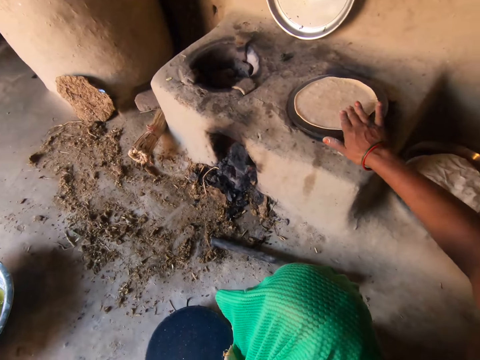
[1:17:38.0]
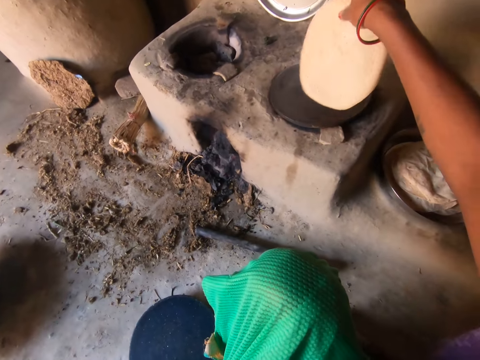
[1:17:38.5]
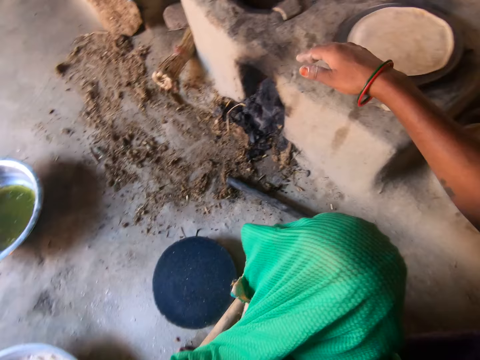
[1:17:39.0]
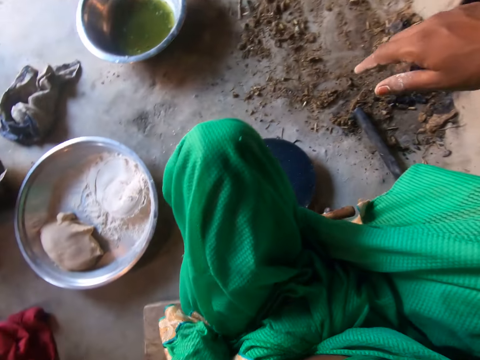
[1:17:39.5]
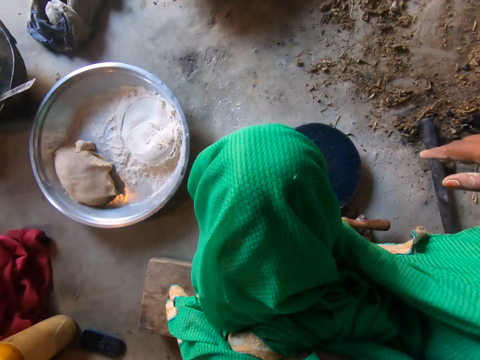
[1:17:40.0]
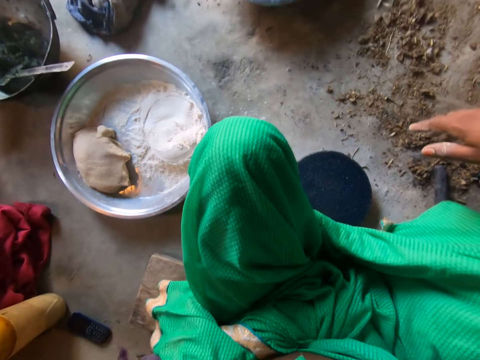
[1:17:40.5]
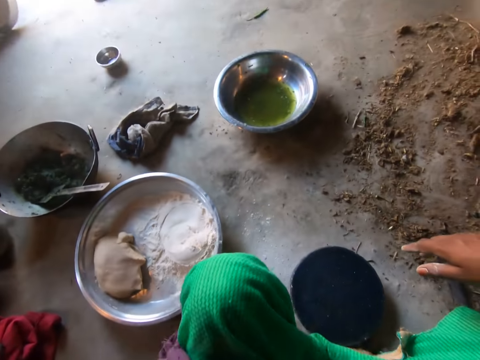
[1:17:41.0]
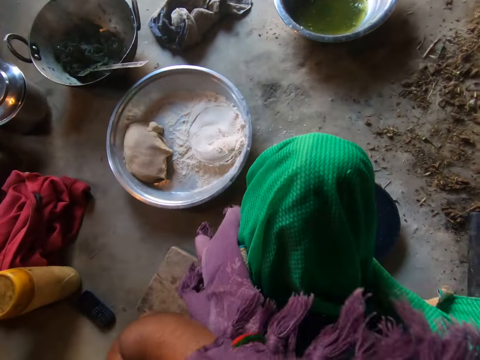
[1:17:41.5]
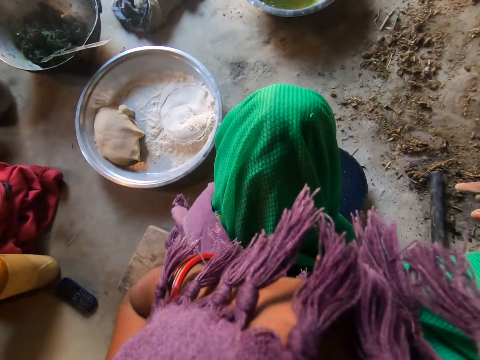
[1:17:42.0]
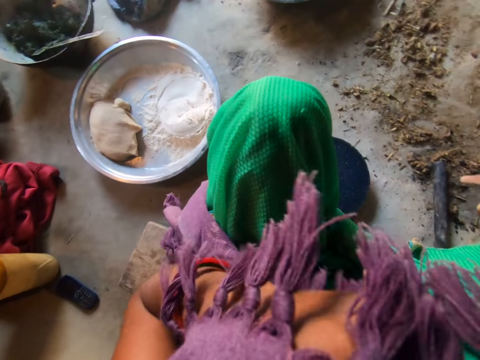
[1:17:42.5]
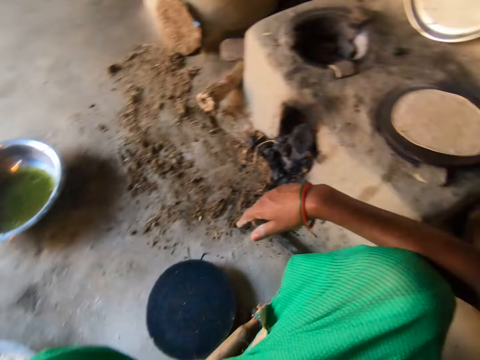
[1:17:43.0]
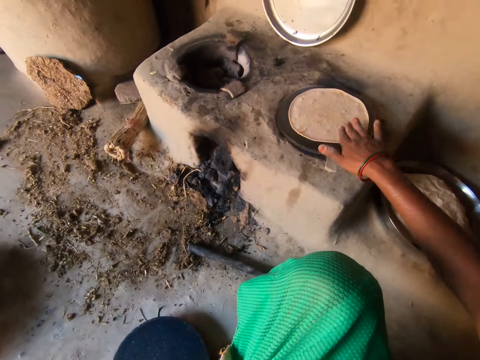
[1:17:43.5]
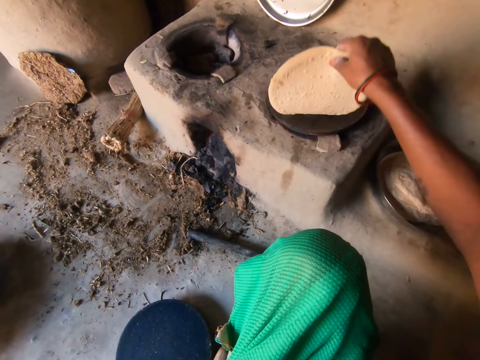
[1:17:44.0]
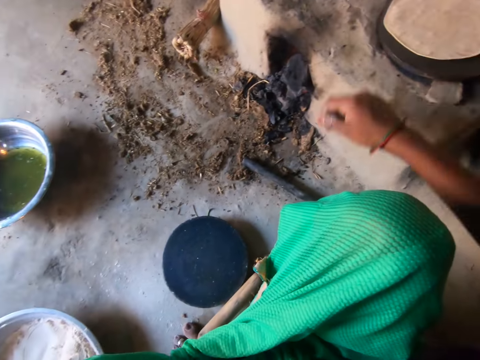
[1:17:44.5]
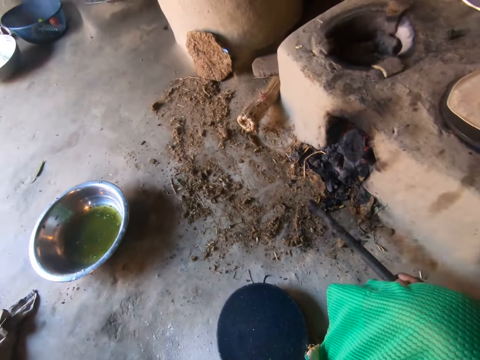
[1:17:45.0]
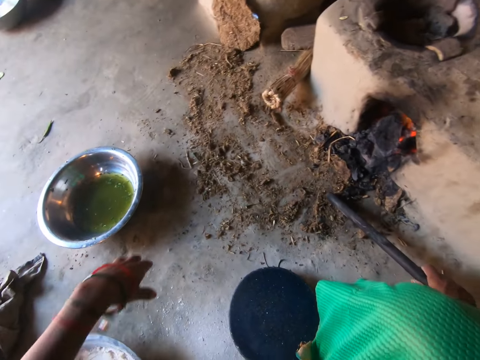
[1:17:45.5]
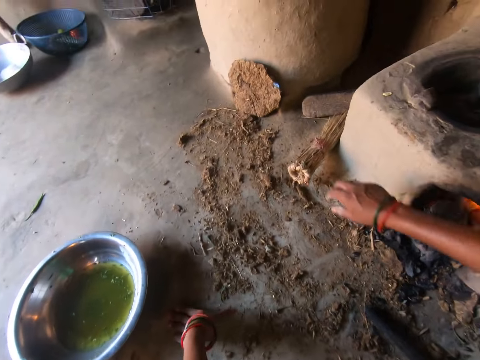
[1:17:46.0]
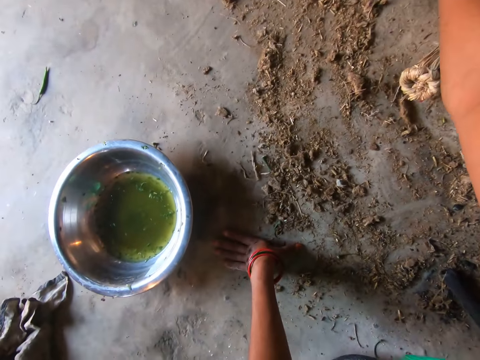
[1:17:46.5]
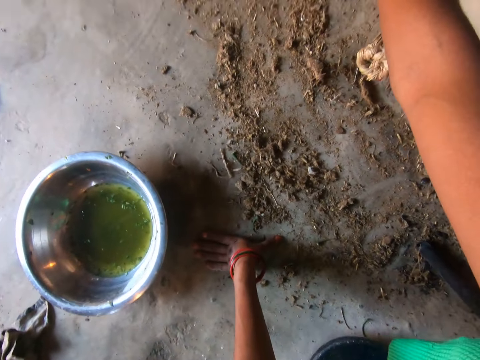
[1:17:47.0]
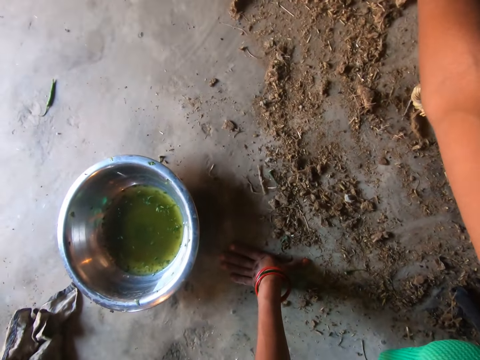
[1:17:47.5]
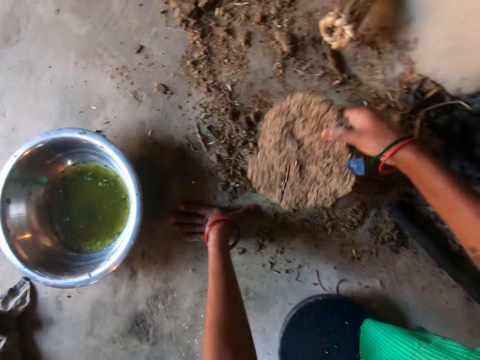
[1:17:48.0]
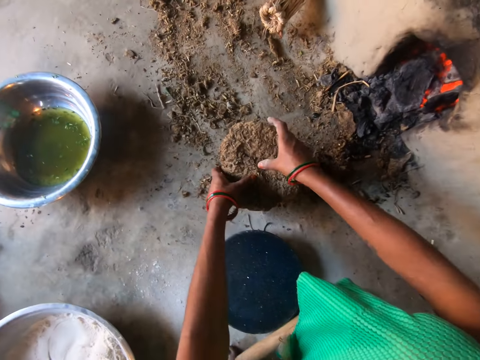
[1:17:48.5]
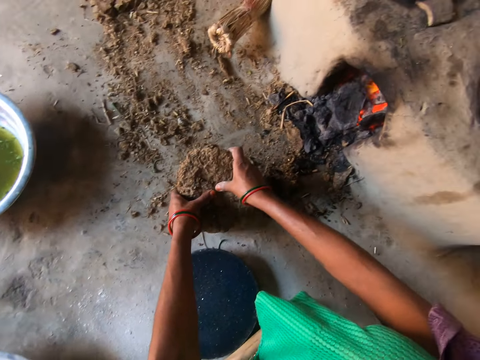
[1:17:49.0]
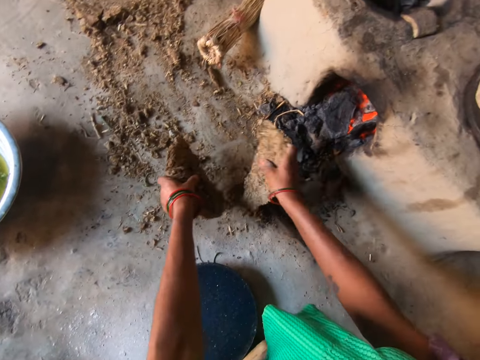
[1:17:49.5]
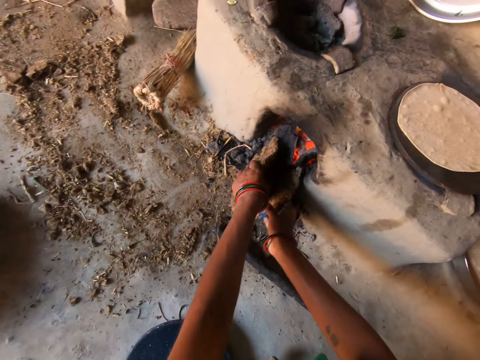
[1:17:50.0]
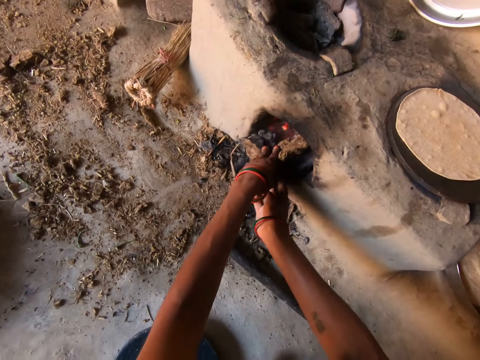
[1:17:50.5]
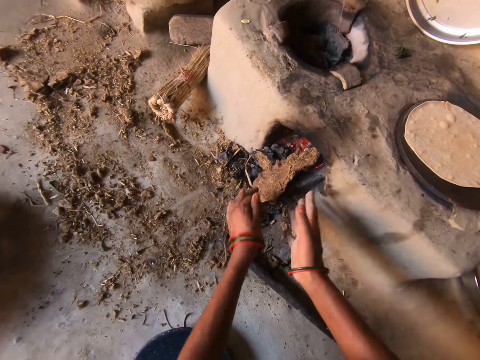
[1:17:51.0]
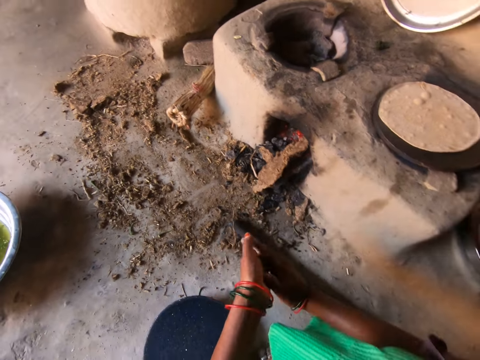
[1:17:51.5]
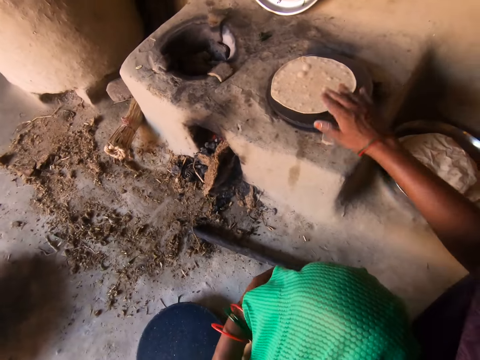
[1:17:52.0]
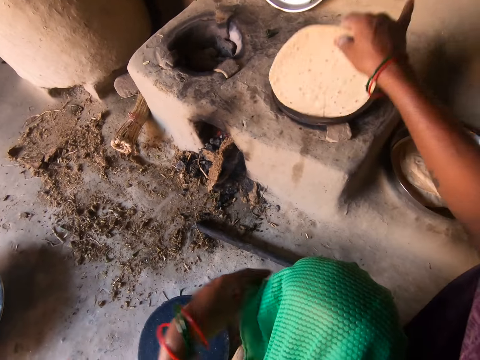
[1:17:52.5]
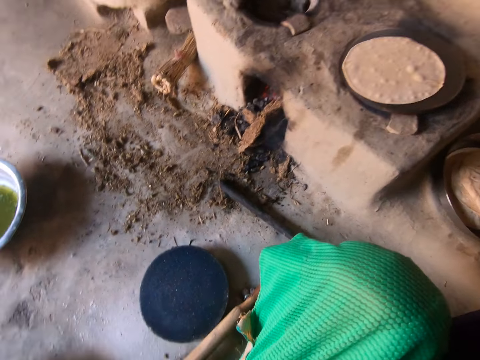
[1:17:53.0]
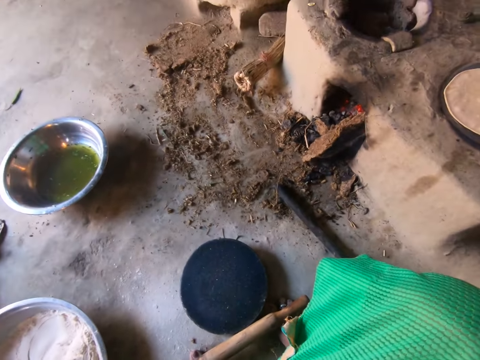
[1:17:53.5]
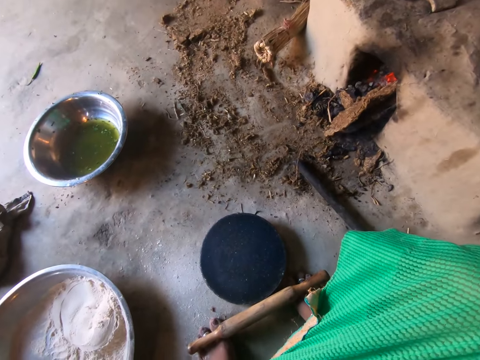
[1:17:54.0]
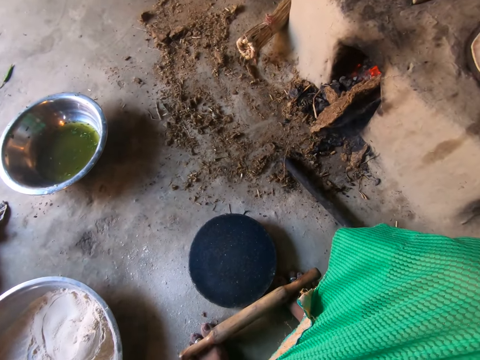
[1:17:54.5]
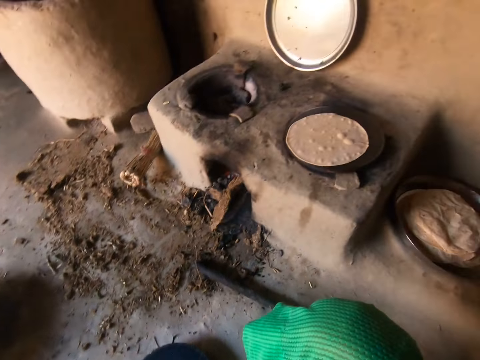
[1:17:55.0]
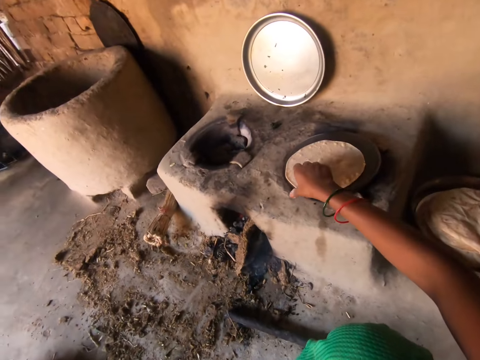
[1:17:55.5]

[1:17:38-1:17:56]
The camera wearer flips the dough or flat bread on the griddle with her right hand. She turns the flat bread to the other side. She picks up a stick from the ground with her right hand and drops the stick on the ground with her right hand. She picks up a piece of dried wood from the ground with her right hand. She breaks the dried wood with both hands. She places the pieces of wood beneath the fireplace with both hands. She wipes the dust off her hands. She flips the dough on the griddle with her right hand.

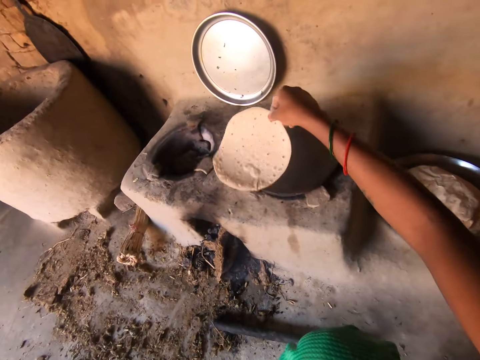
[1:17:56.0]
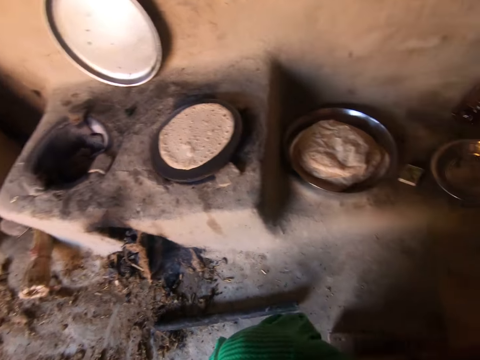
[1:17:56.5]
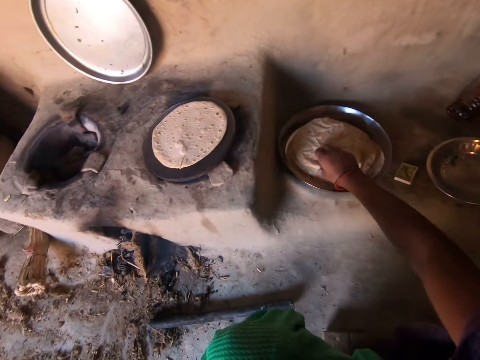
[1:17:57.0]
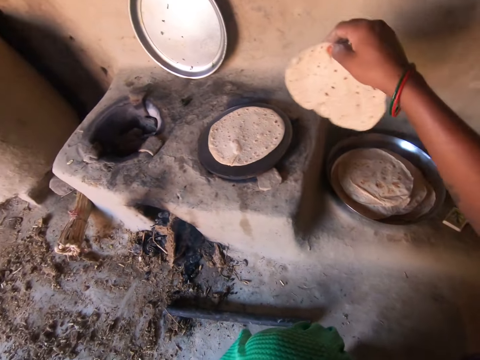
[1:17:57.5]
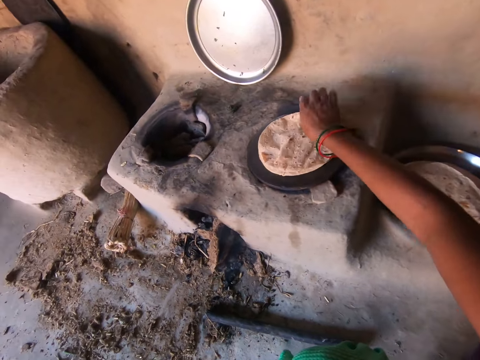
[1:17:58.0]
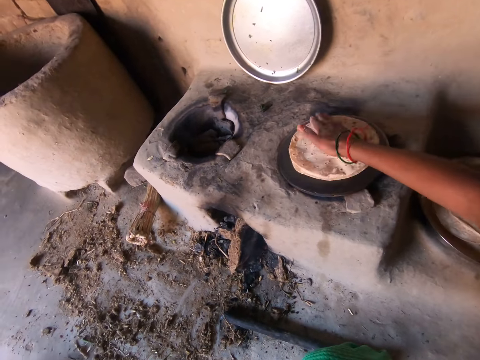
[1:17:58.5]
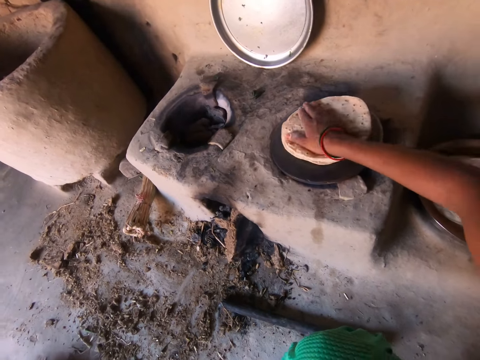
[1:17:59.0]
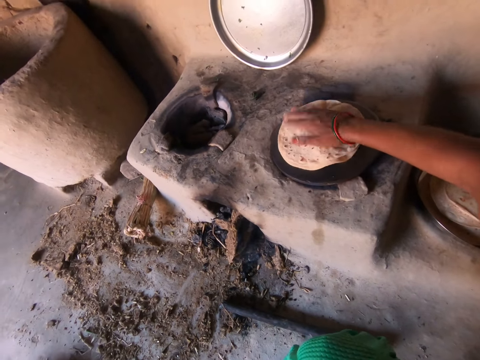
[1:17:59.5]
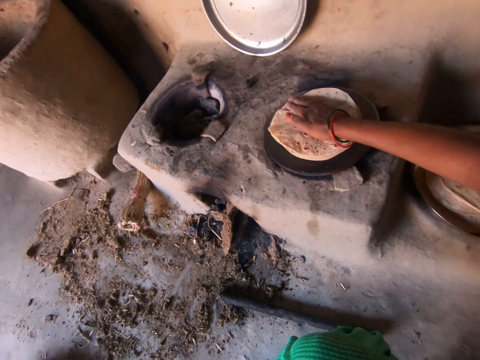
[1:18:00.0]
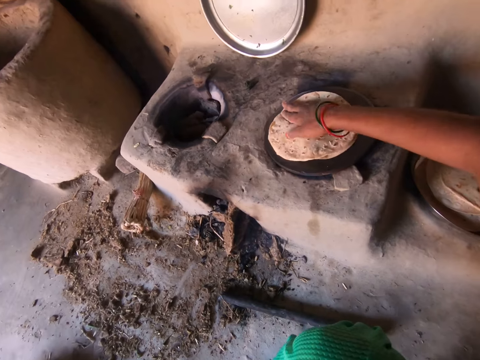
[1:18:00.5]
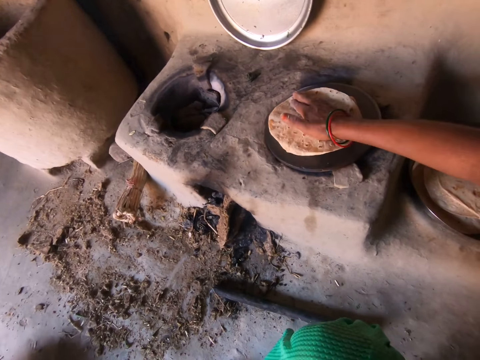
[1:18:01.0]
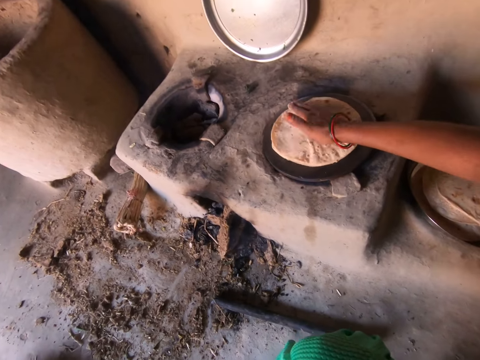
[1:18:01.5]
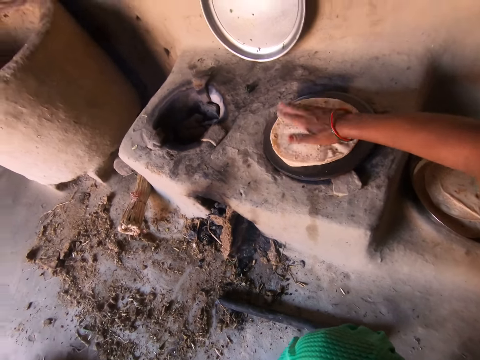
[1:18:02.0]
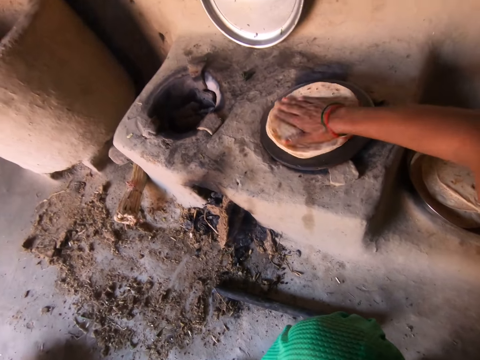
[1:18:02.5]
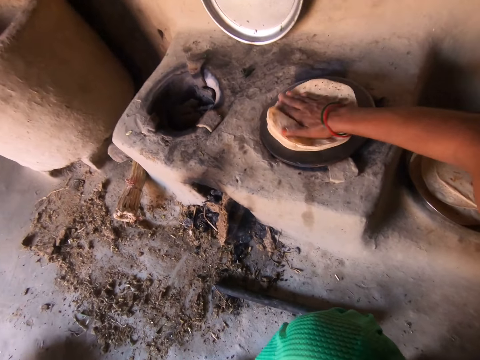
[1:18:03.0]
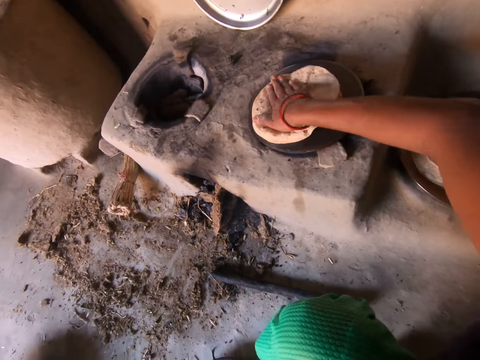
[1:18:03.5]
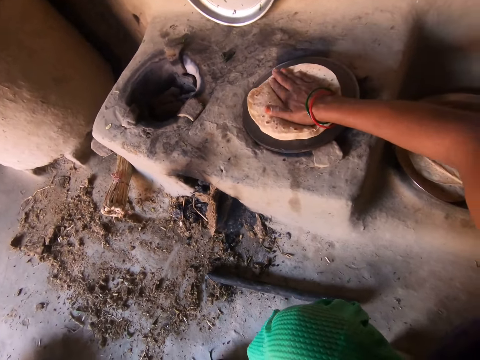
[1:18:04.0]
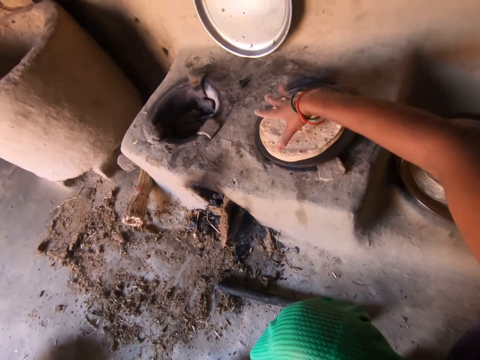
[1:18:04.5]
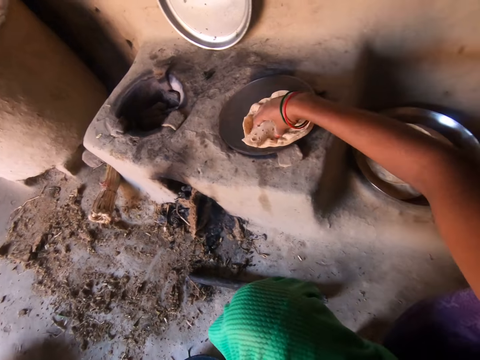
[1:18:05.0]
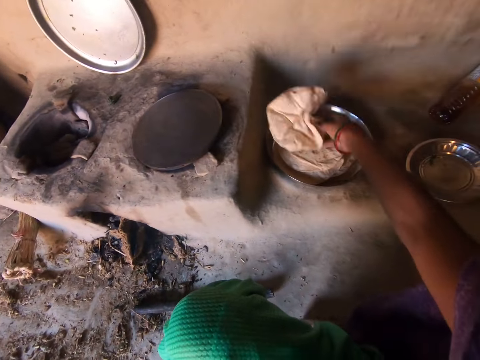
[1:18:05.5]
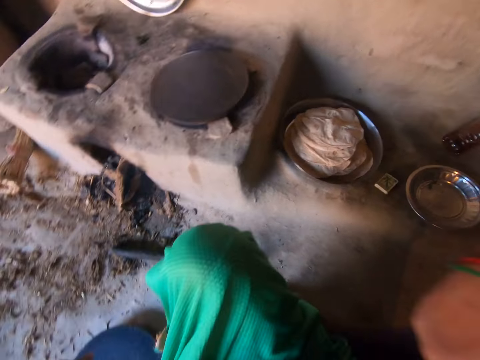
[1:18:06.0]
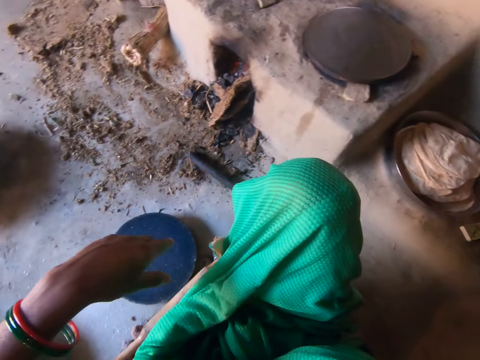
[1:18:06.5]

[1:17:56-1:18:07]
The camera wearer moves a flat bread from a tray to the griddle with her right hand. She turns the flat bread on the griddle with her right hand. She moves the flat breads from the griddle to the tray with her right hand.
